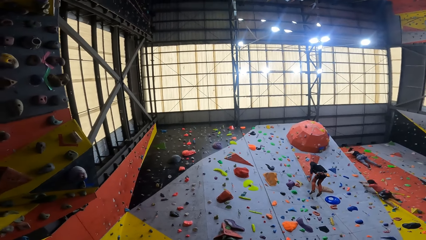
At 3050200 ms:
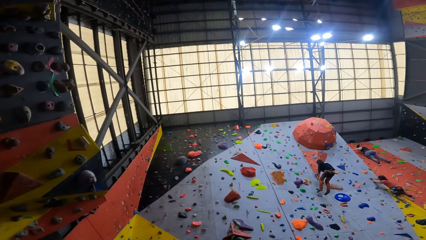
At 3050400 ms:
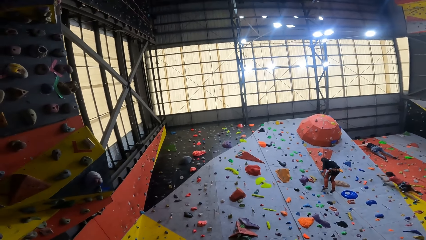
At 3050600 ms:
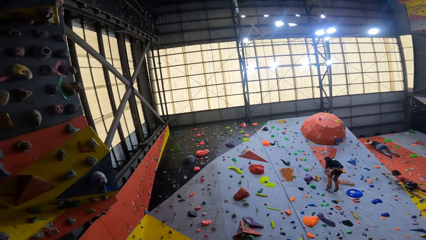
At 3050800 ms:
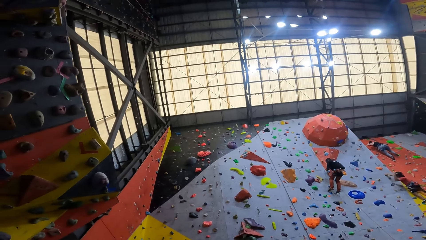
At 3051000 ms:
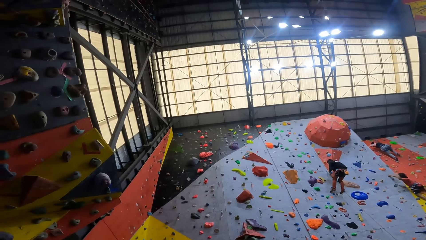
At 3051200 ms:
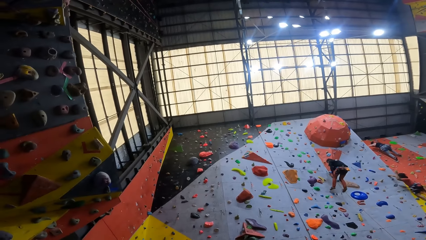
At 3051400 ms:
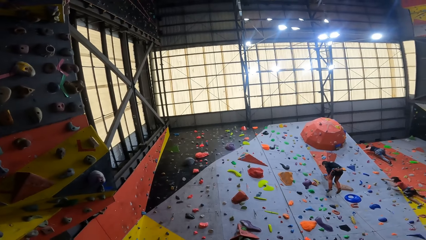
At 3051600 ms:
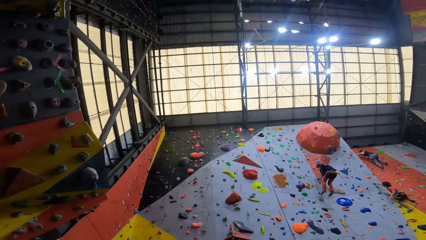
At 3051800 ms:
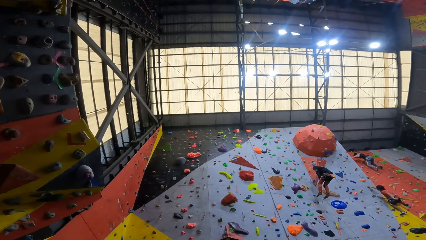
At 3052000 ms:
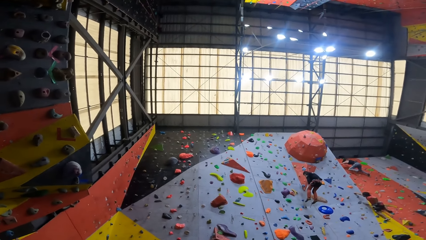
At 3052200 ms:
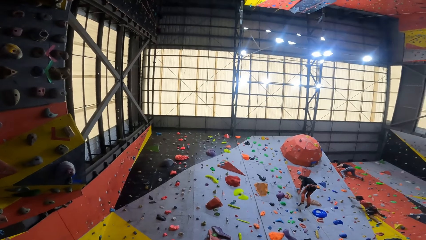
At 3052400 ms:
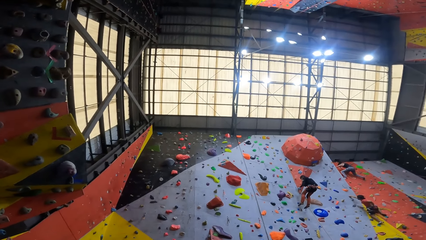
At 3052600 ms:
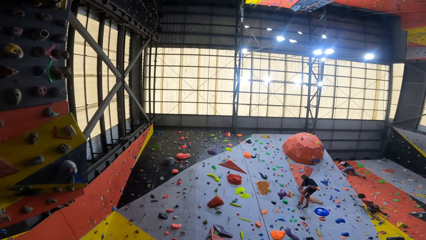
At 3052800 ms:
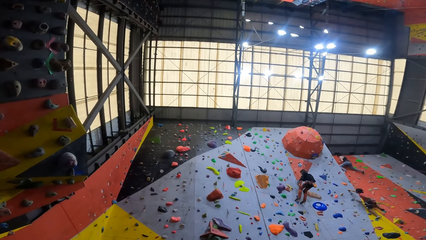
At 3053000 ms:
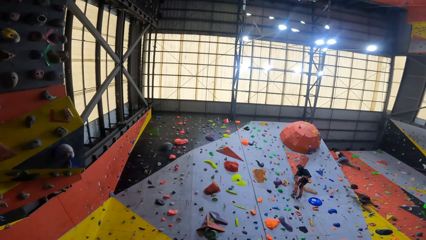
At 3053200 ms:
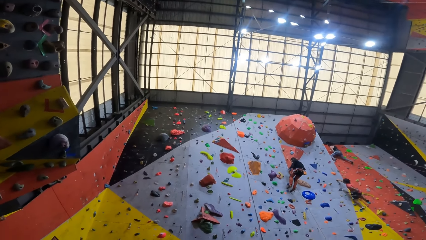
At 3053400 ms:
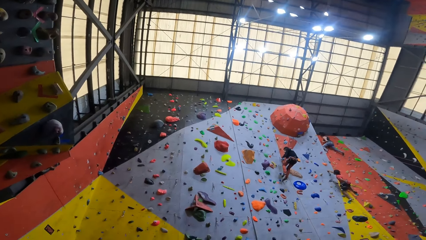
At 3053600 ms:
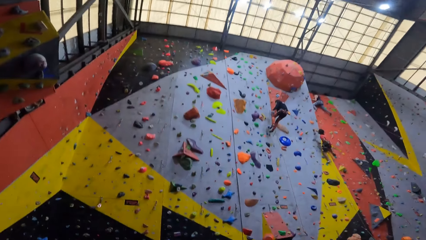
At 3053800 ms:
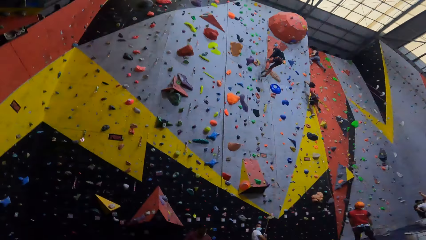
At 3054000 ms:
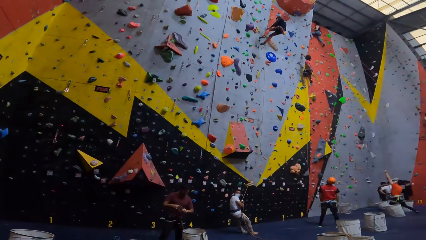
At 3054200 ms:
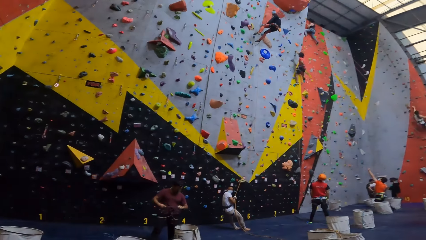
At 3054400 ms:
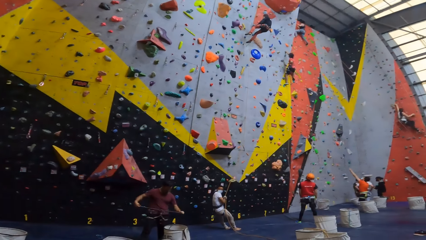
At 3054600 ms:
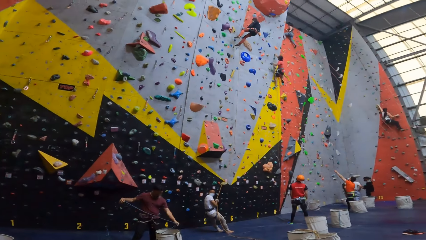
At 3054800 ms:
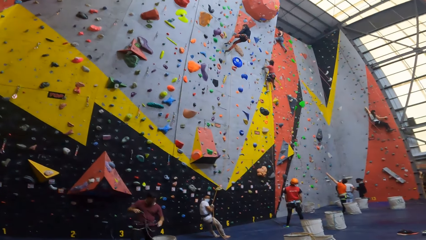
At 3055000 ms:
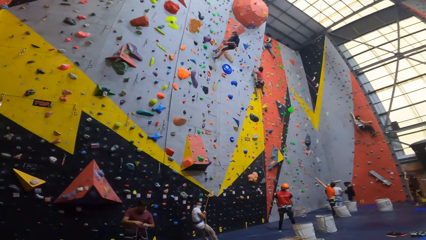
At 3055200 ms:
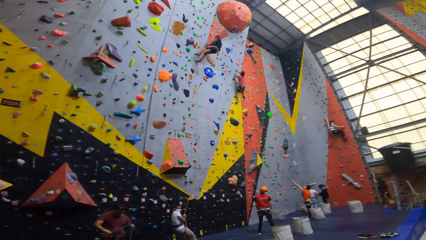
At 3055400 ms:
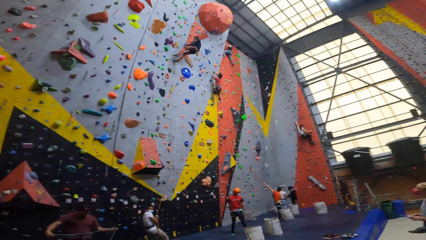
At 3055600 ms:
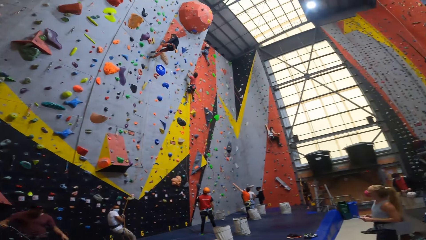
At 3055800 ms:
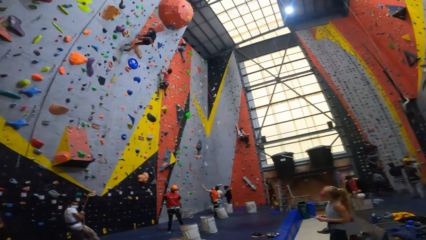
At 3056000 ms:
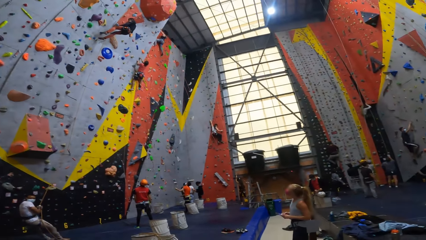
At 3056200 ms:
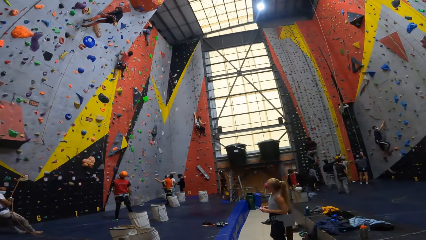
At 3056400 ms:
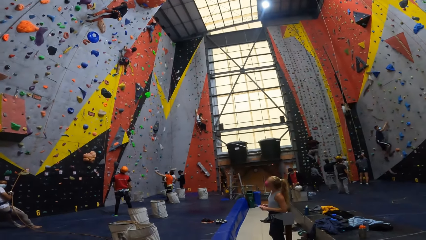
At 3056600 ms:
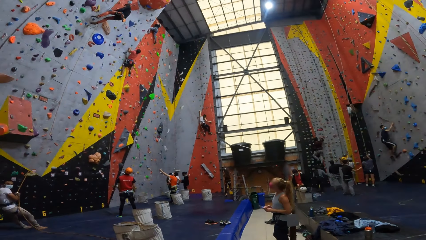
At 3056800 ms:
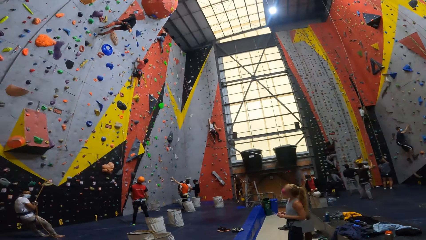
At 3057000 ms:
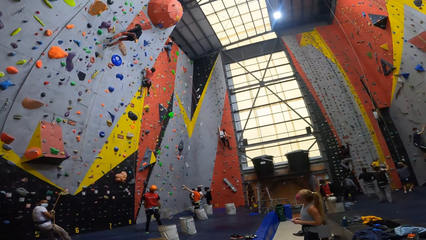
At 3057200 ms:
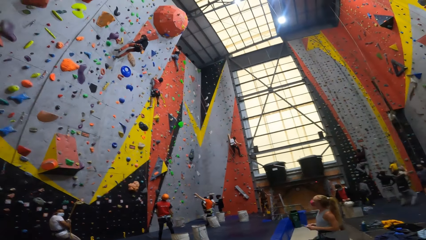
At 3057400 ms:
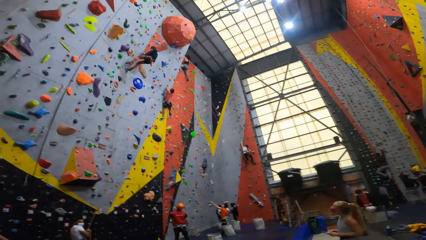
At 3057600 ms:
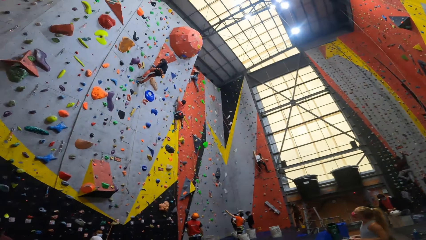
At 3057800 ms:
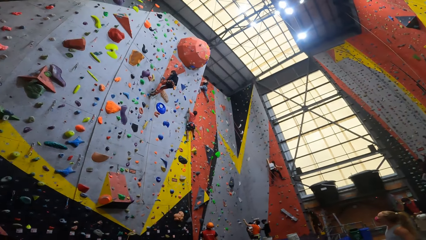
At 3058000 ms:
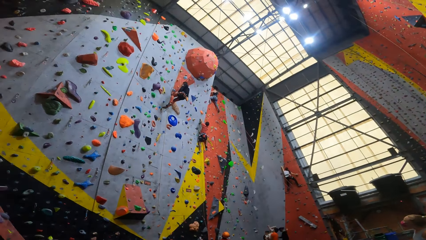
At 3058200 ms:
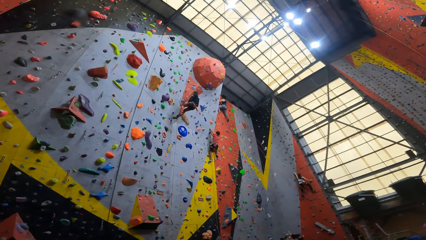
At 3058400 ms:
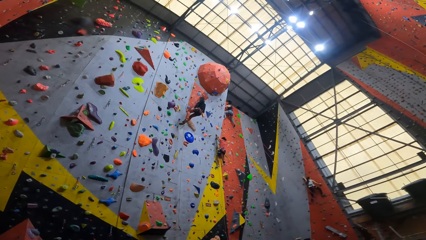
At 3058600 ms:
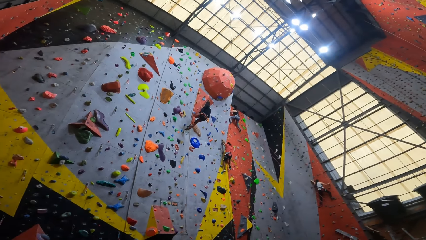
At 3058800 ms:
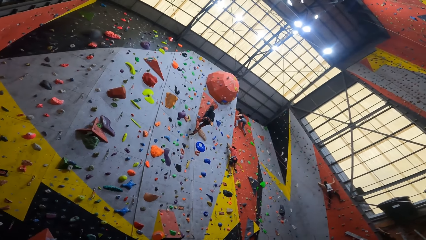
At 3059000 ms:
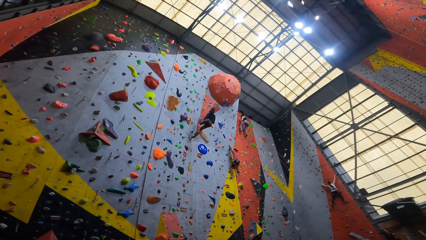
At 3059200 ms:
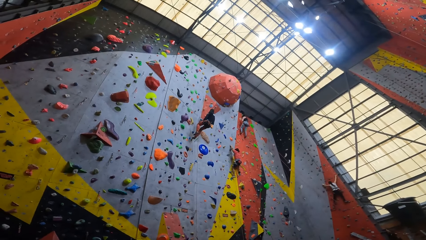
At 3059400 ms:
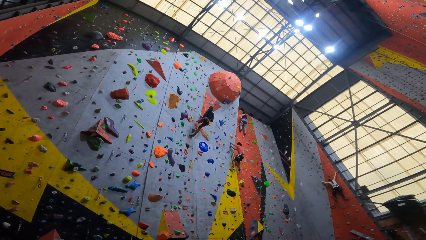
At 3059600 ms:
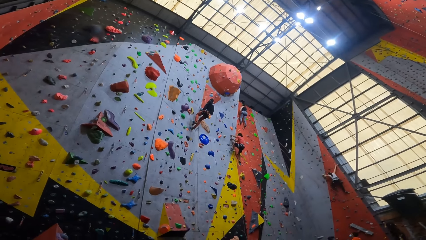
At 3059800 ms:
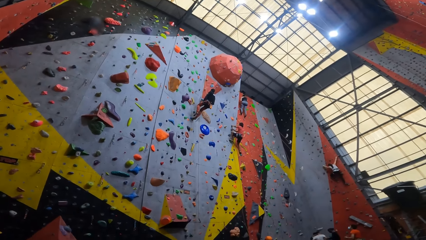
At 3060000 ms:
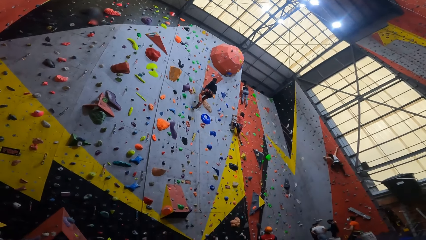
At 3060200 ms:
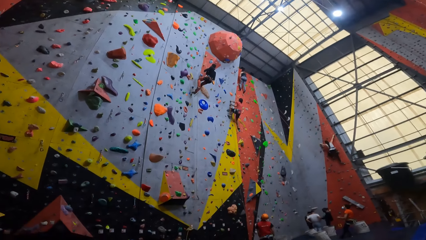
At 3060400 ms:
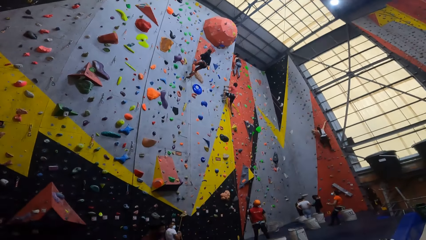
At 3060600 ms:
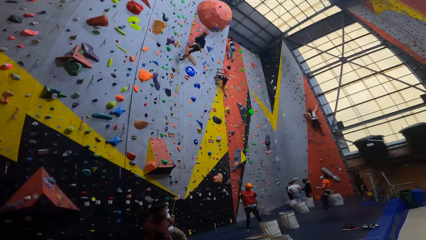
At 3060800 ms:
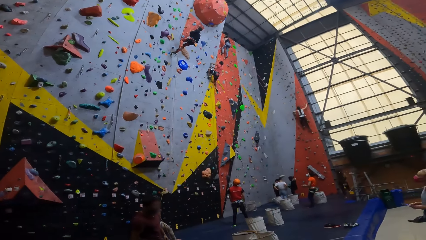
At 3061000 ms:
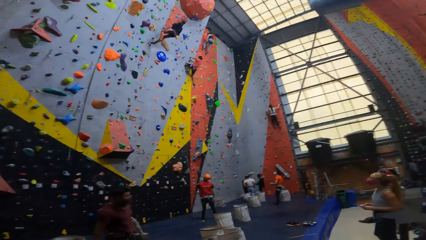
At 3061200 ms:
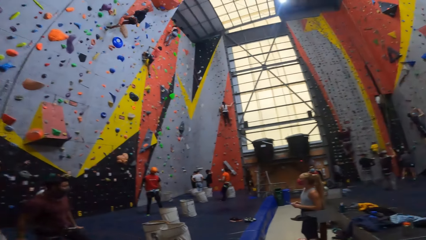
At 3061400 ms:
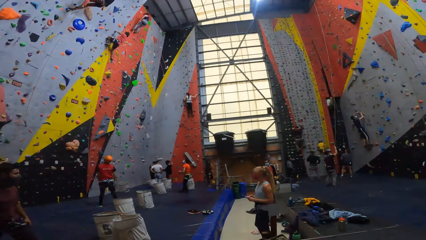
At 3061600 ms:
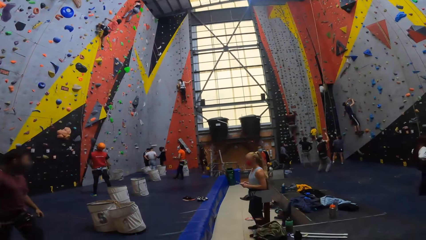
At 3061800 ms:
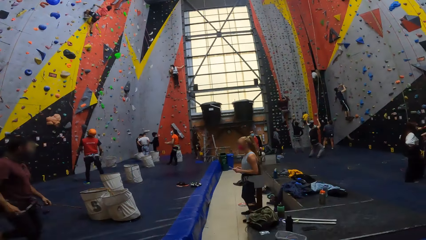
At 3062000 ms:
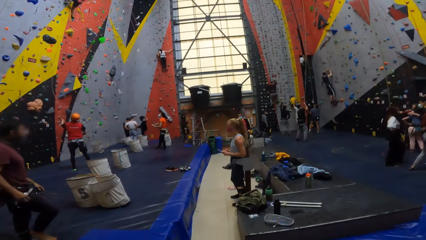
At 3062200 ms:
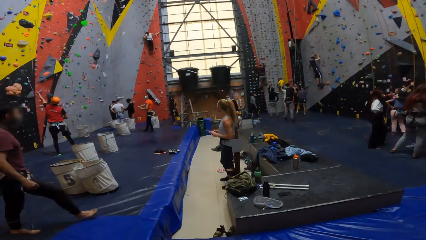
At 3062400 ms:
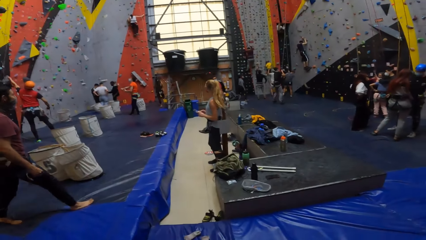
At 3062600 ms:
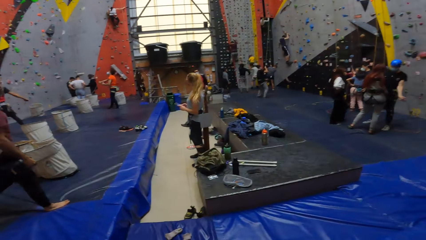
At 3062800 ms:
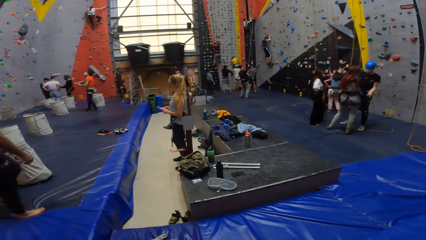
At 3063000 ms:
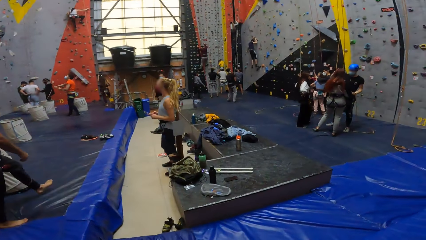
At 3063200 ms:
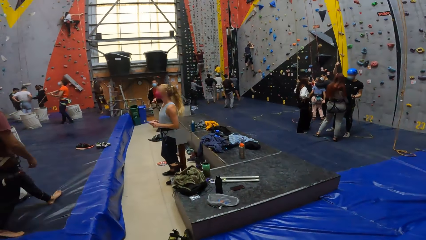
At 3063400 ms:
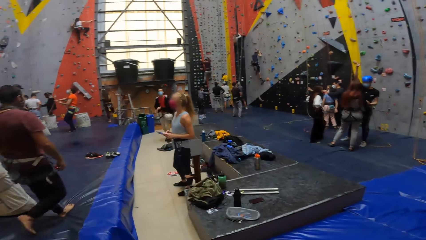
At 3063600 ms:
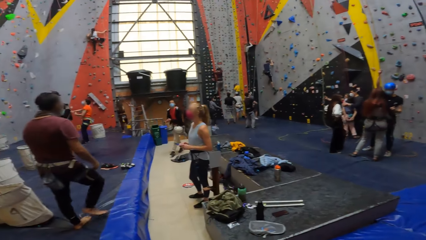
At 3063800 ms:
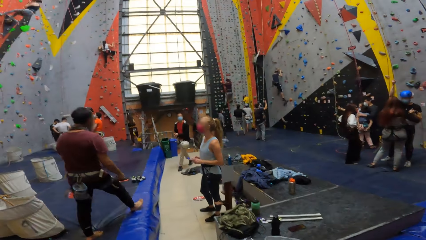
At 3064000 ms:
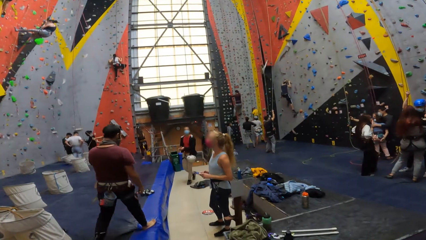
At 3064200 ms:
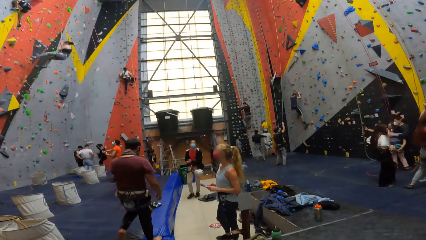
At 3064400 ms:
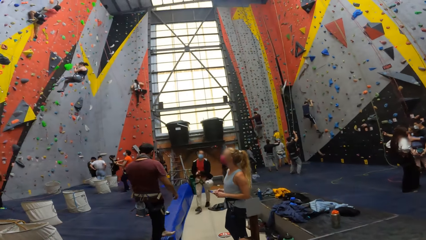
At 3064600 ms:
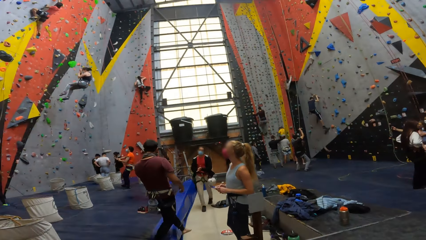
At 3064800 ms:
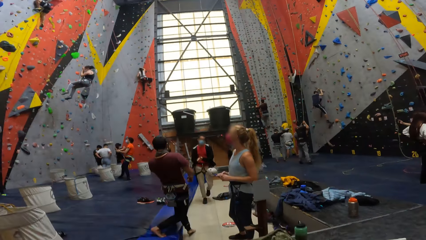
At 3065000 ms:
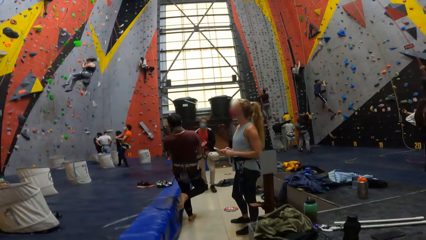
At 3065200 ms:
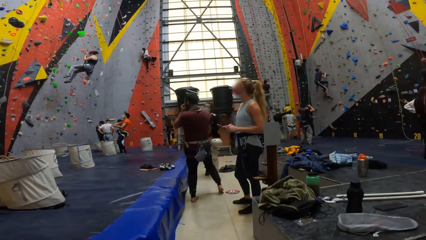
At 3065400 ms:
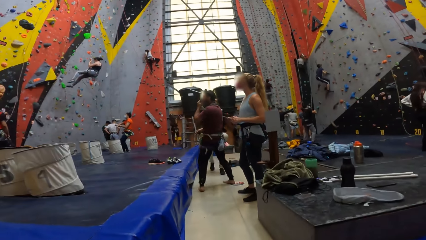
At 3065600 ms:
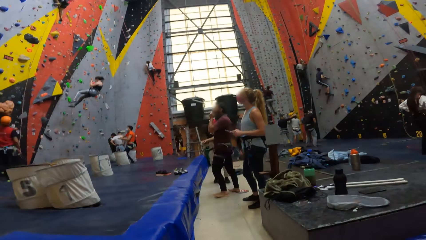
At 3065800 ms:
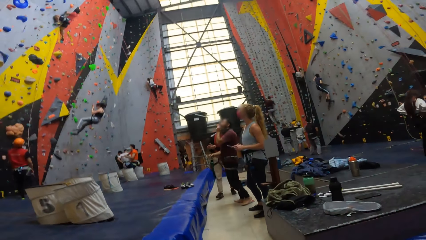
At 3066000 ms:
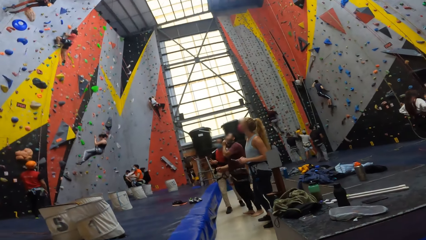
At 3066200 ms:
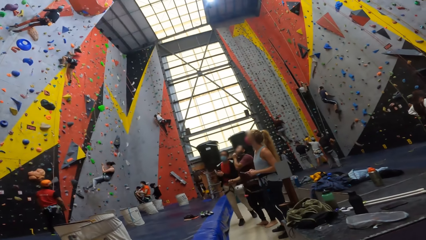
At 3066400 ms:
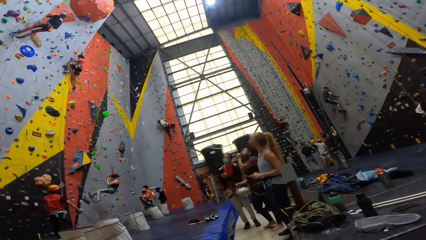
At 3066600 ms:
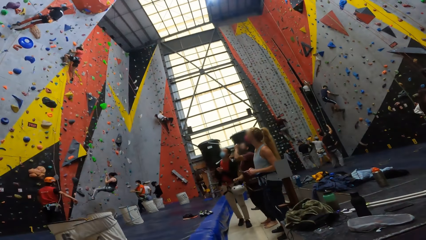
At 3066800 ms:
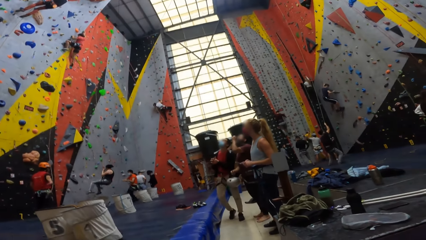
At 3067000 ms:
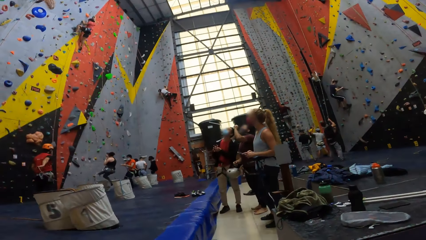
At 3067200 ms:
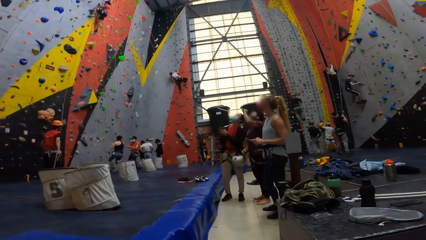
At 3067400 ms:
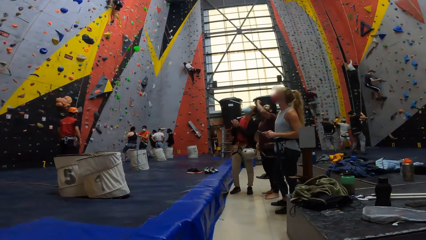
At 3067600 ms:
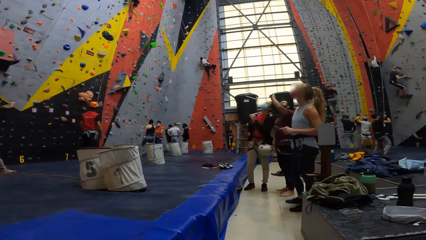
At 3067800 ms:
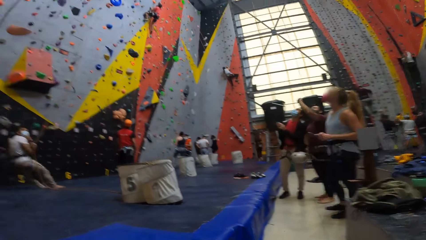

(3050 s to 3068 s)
The camera wearer looks around. They sit down.
